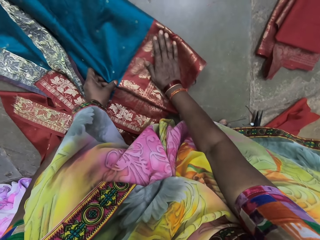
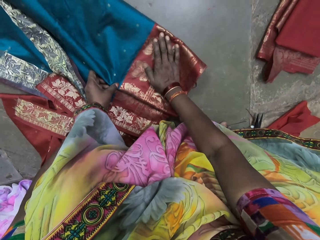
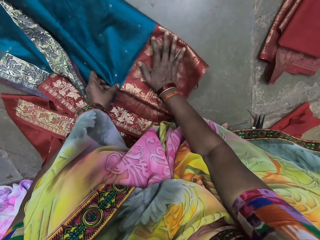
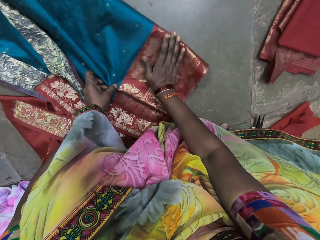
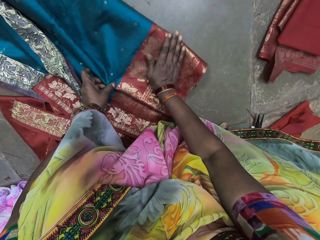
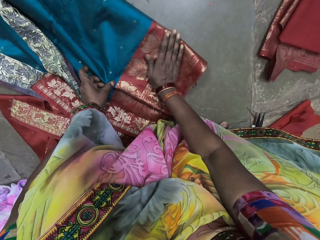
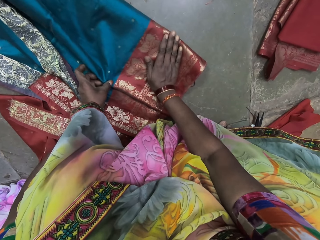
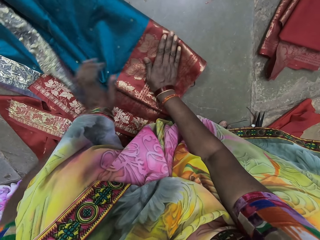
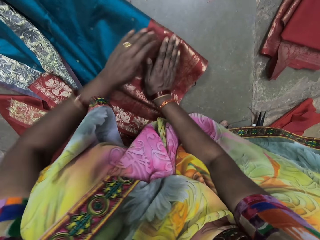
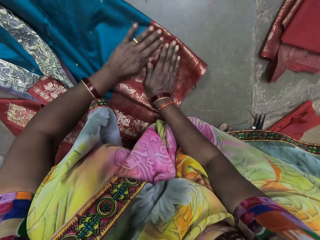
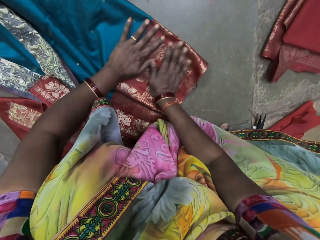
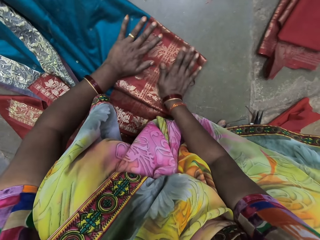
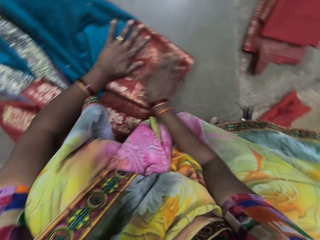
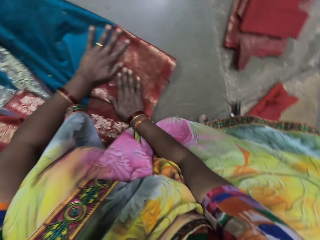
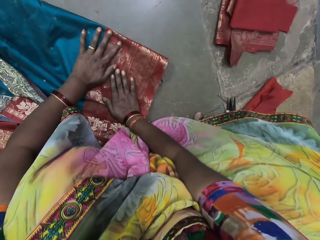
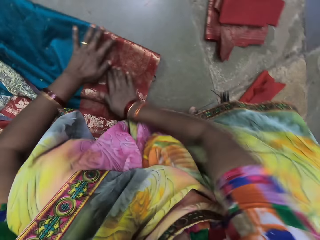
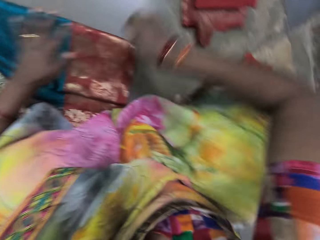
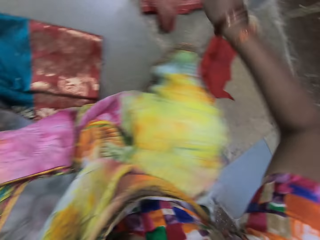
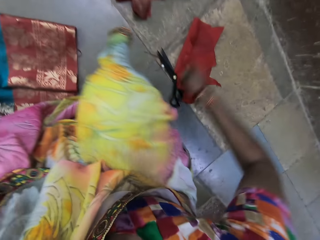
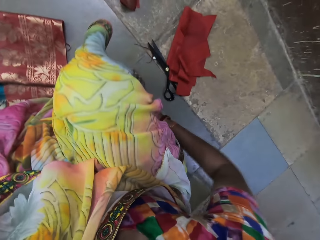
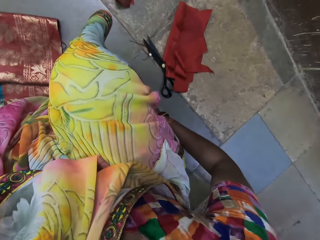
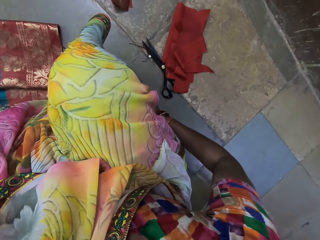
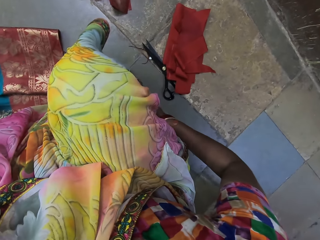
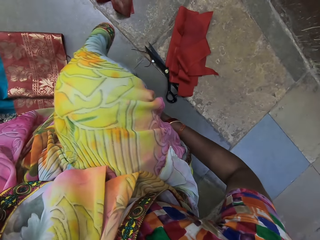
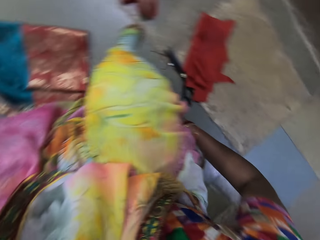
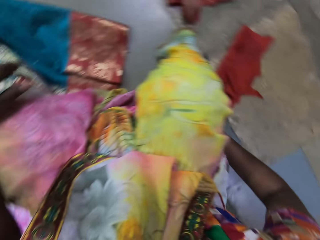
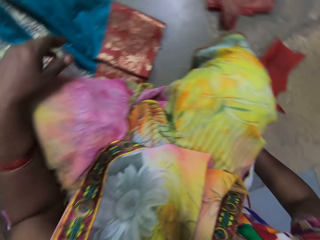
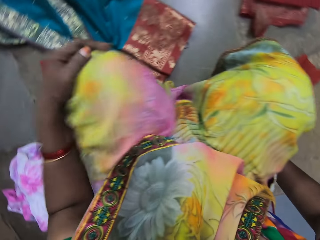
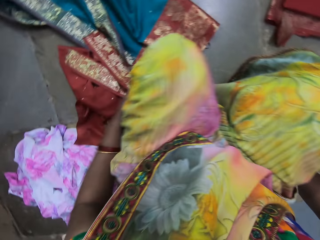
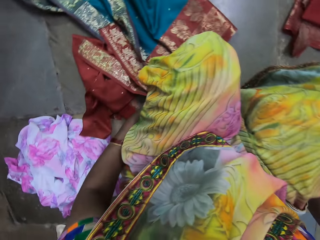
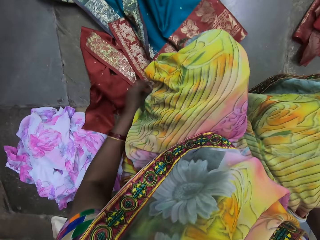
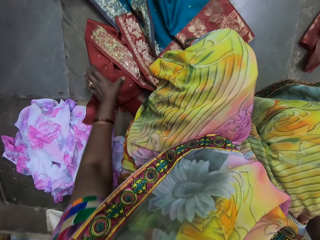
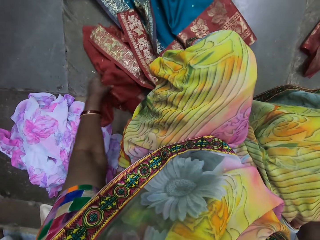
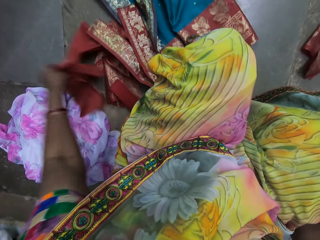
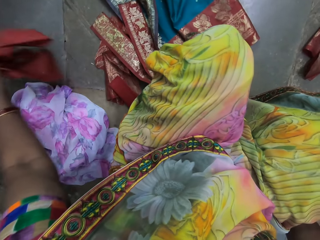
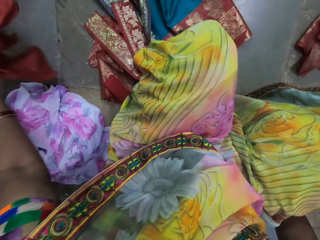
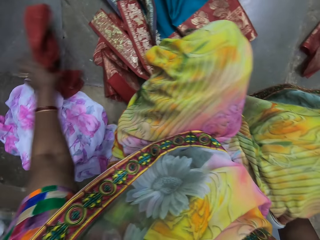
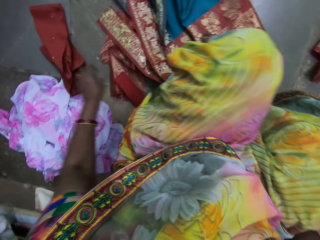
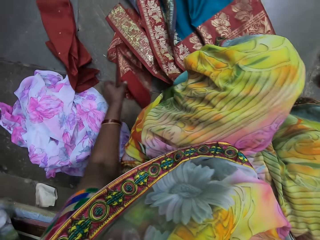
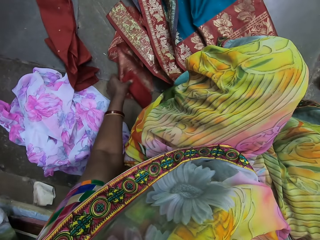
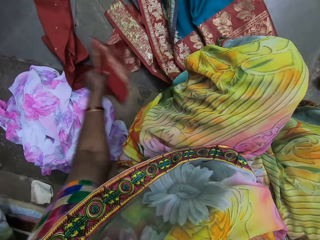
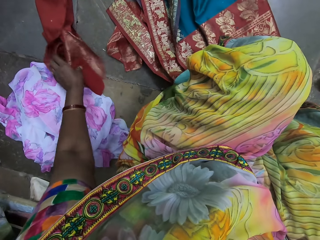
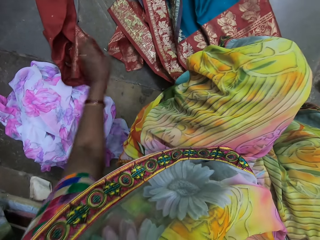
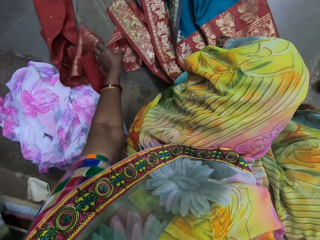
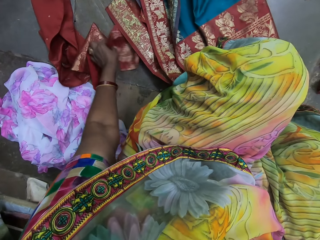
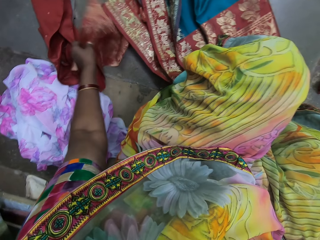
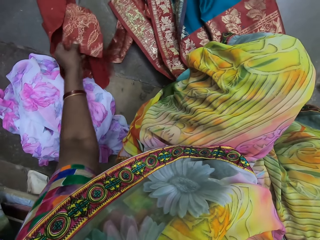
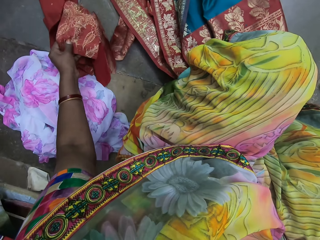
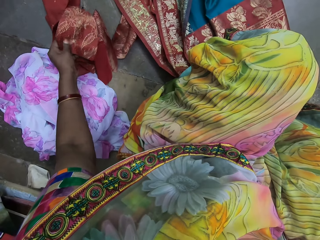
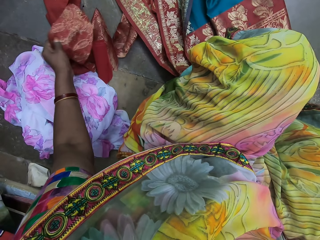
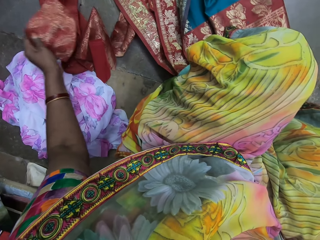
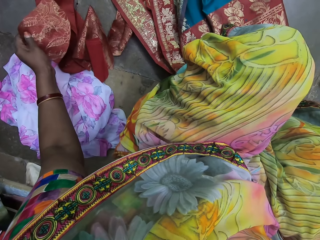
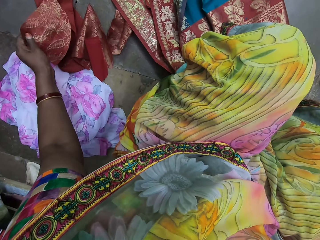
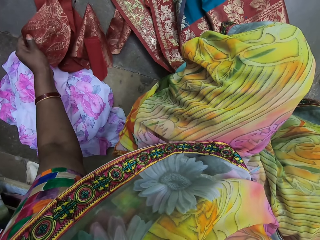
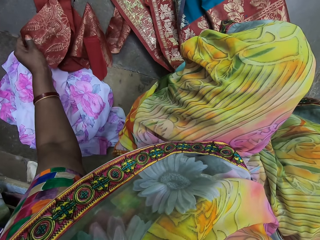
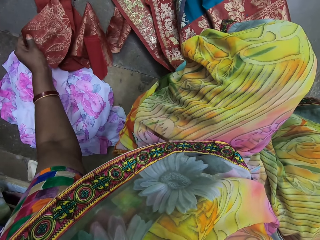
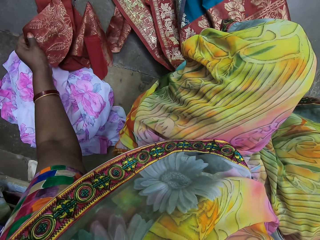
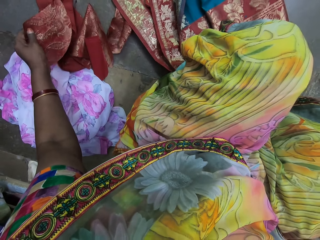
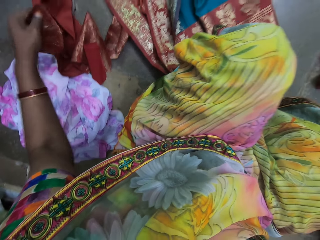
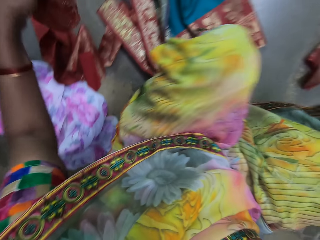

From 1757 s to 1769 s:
The camera wearer straightens the cloth. She looks around. She holds her leg with her right hand. She picks up a cloth on the ground with her left hand. She moves the cloth. She drops the cloth on the ground with her left hand. She picks up a cloth or piece of cloth from the ground with her left hand. She looks at the piece of cloth.

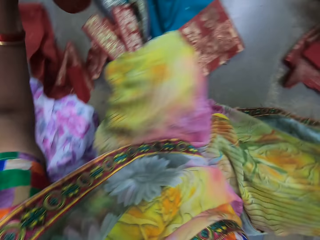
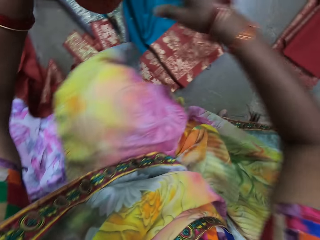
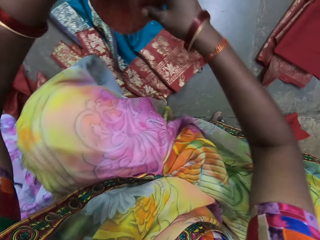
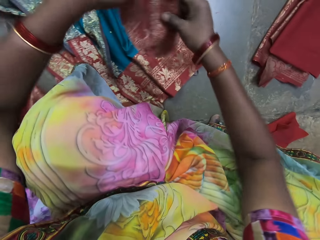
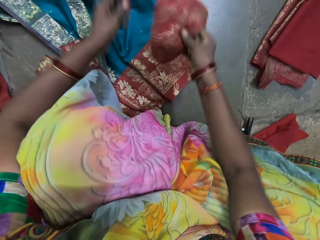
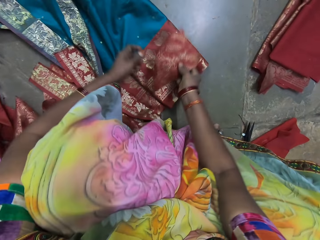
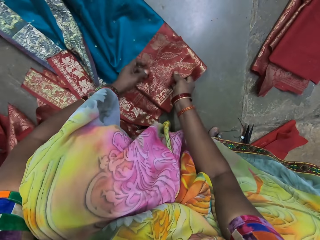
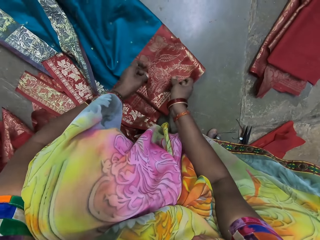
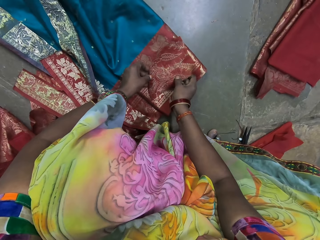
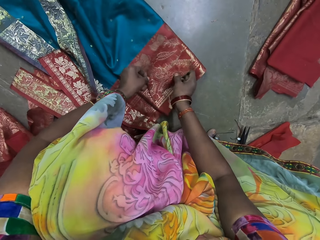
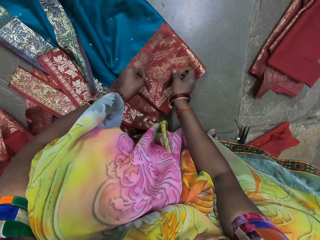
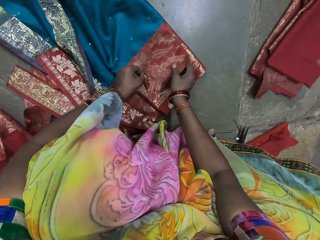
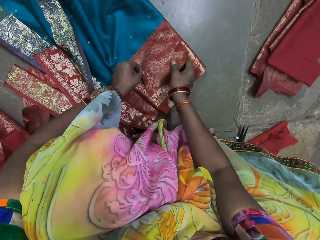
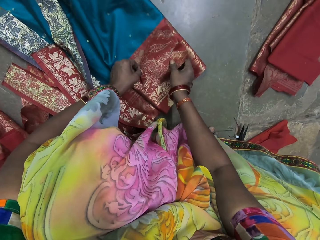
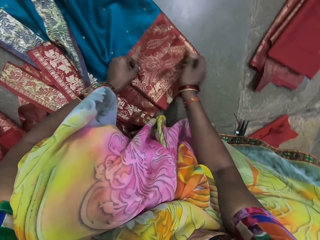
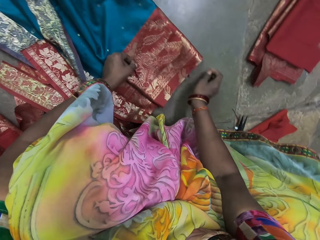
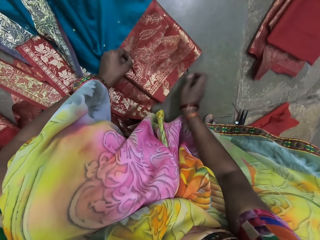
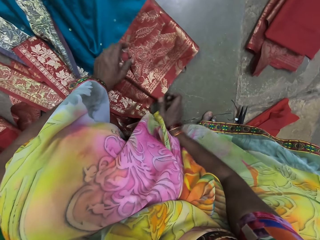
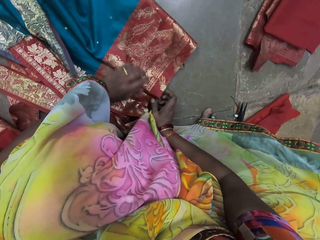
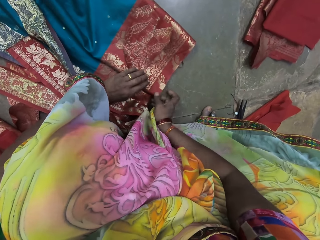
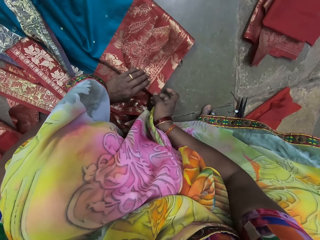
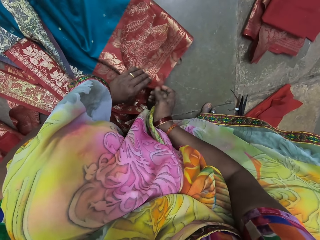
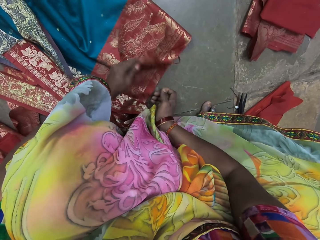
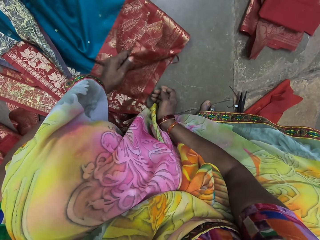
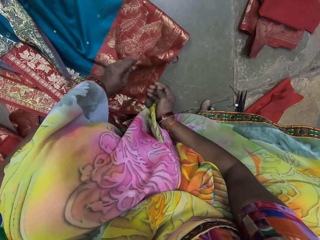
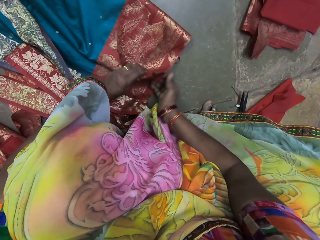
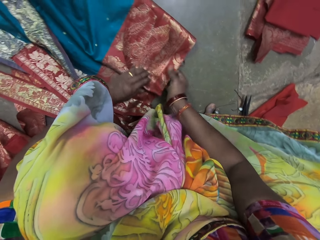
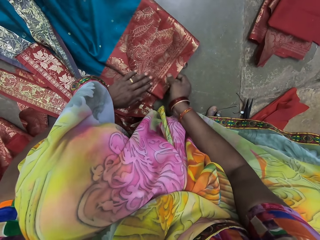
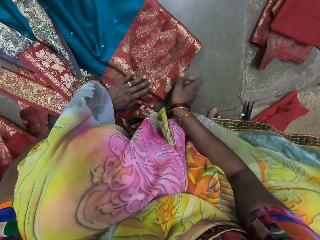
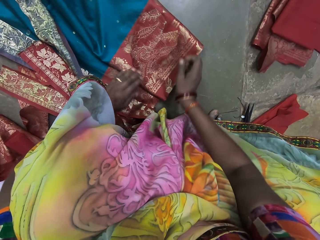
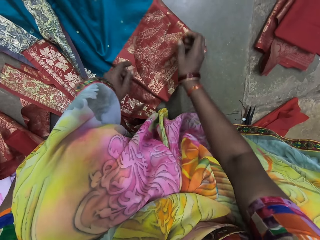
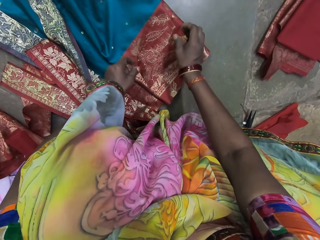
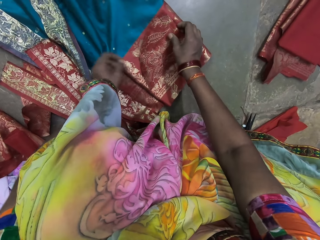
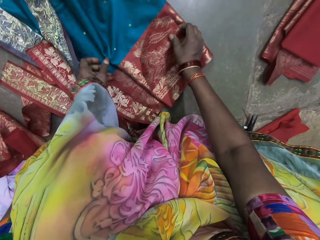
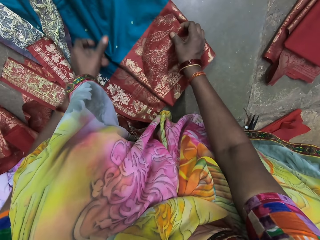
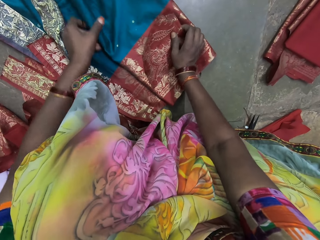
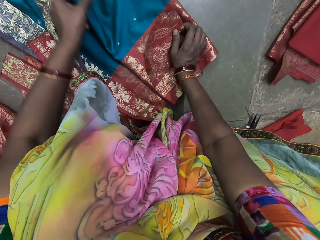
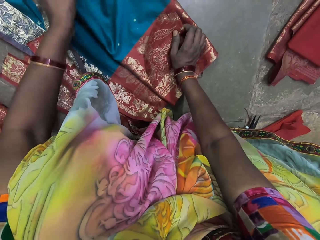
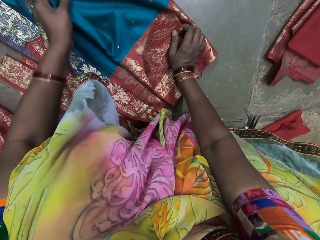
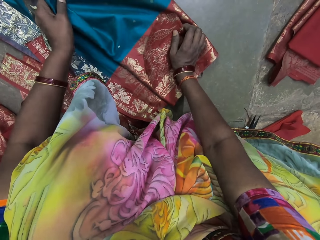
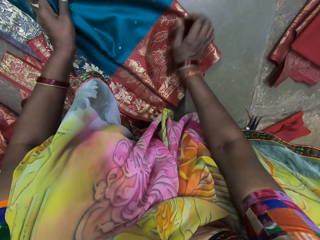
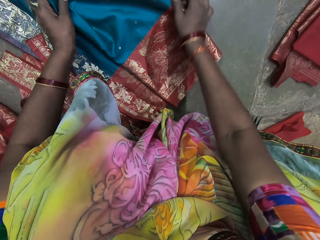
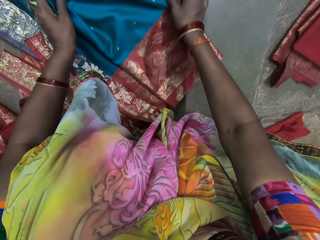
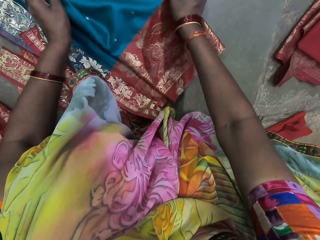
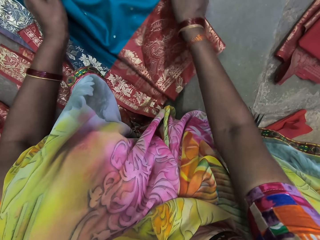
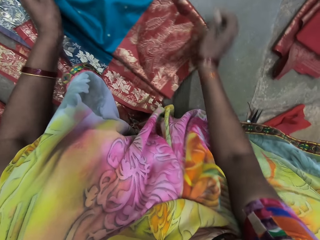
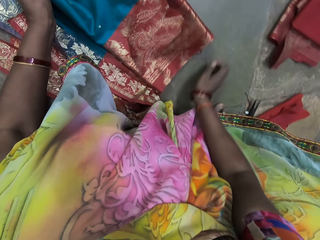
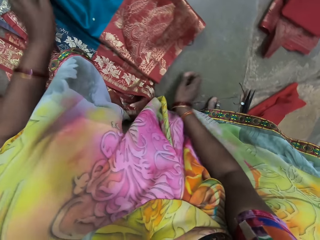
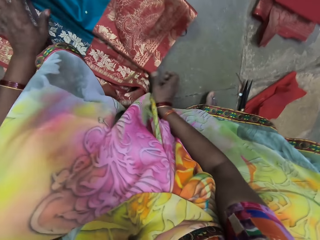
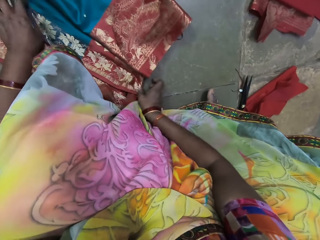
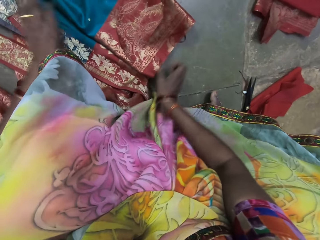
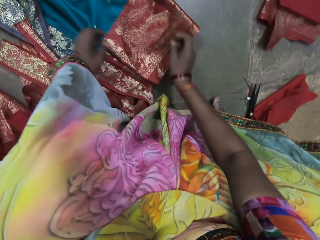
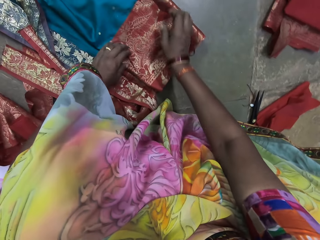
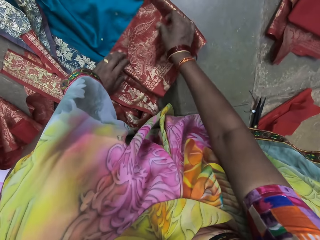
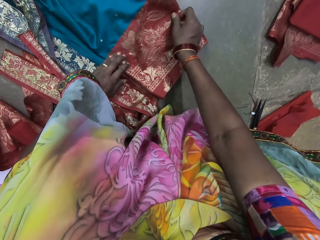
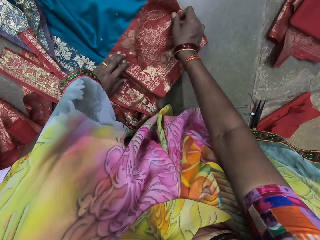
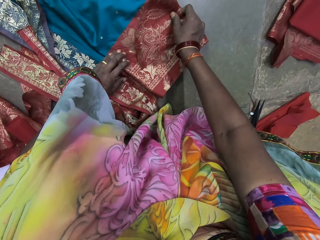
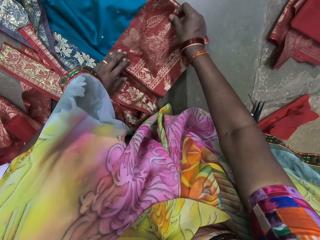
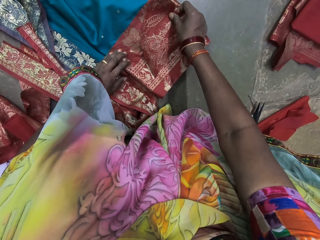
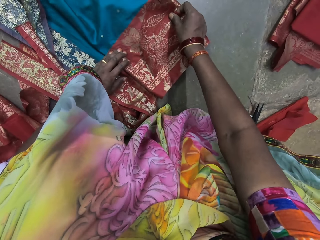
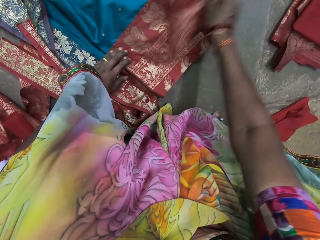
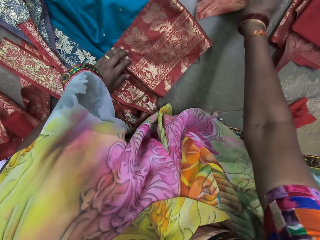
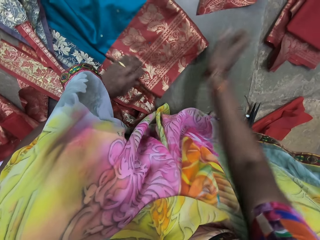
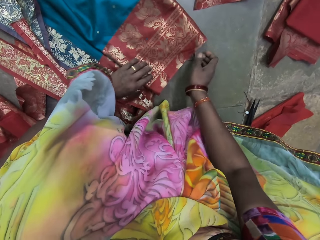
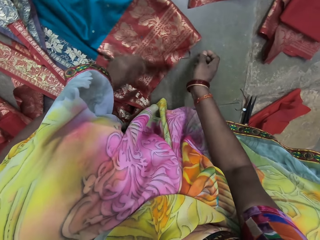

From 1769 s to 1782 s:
The camera wearer passes the cloth from her left hand to her right hand. She drops the cloth on the ground with her left hand. She adjusts the cloth on the ground with her hands. She does it again. She looks at the cloth. She looks at the piece of cloth. She straightens the cloth. She adjusts the cloth on the ground with her hands.
